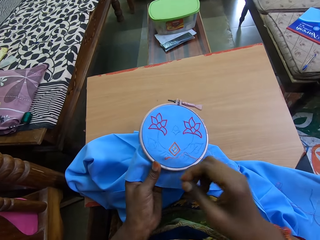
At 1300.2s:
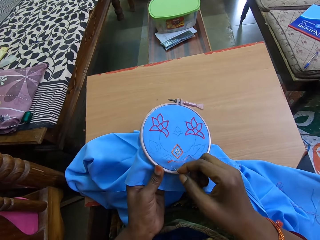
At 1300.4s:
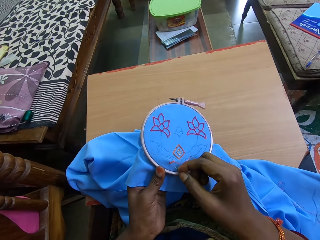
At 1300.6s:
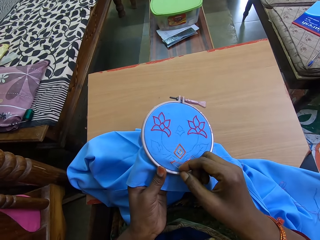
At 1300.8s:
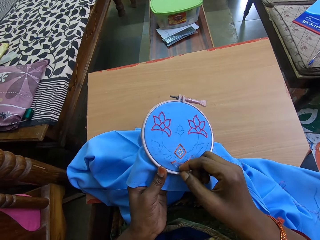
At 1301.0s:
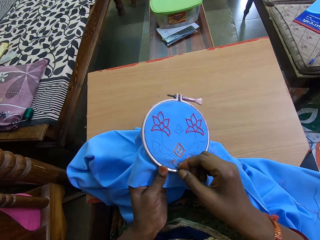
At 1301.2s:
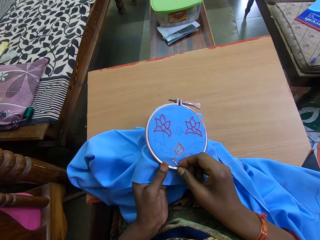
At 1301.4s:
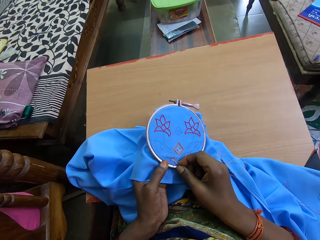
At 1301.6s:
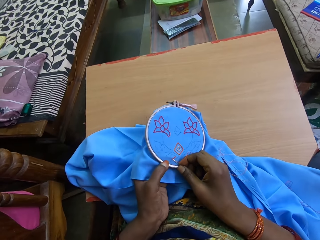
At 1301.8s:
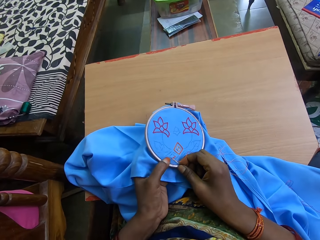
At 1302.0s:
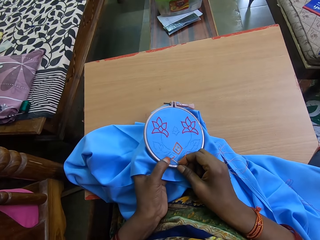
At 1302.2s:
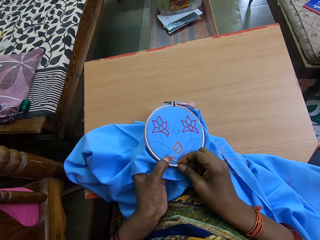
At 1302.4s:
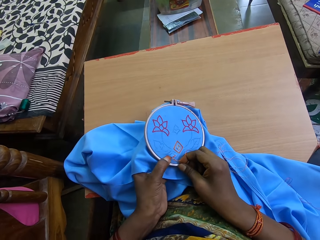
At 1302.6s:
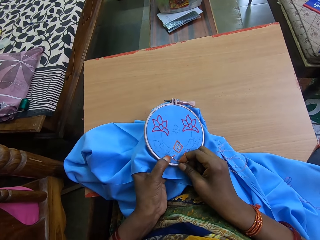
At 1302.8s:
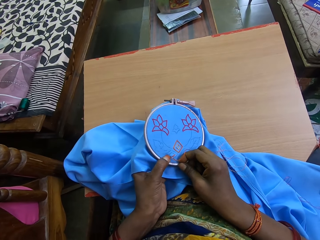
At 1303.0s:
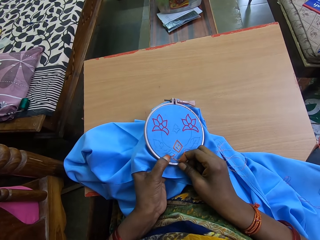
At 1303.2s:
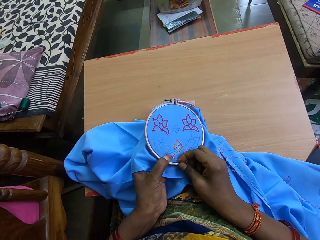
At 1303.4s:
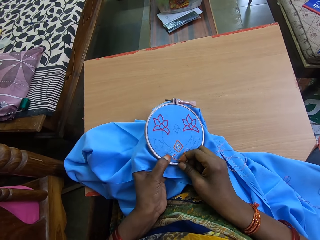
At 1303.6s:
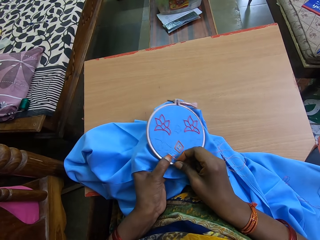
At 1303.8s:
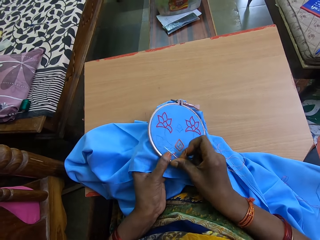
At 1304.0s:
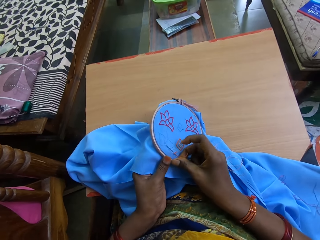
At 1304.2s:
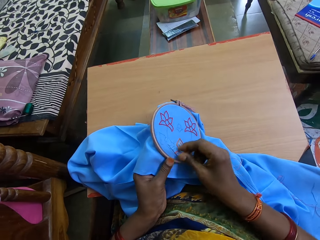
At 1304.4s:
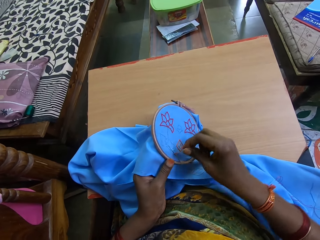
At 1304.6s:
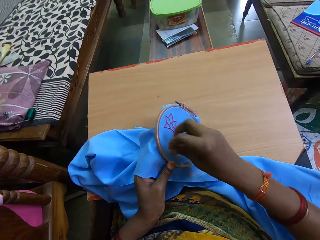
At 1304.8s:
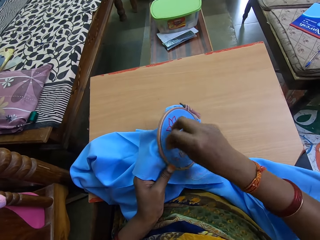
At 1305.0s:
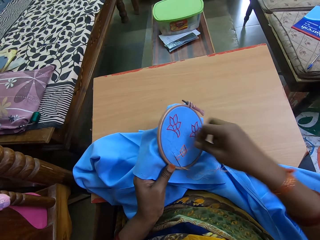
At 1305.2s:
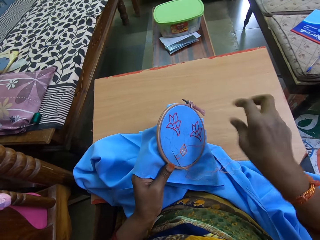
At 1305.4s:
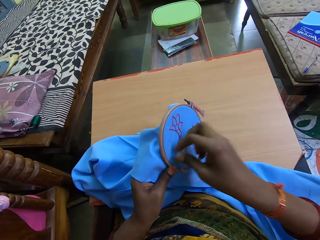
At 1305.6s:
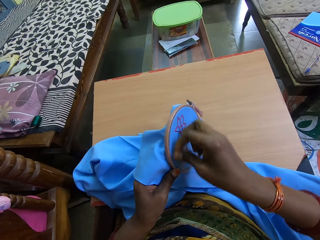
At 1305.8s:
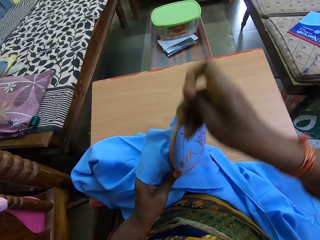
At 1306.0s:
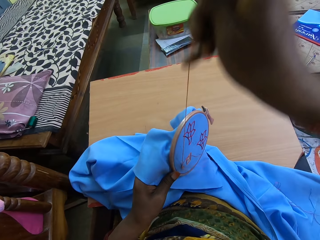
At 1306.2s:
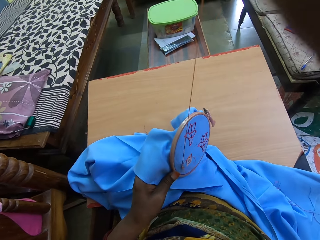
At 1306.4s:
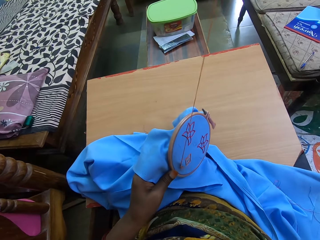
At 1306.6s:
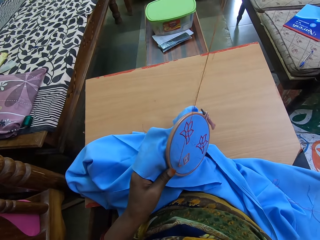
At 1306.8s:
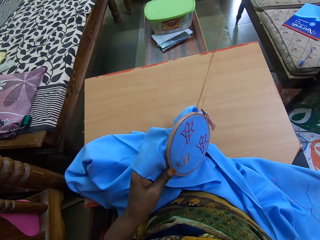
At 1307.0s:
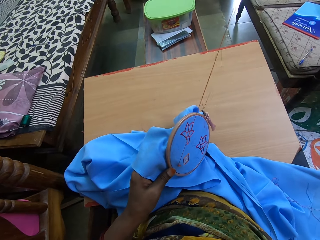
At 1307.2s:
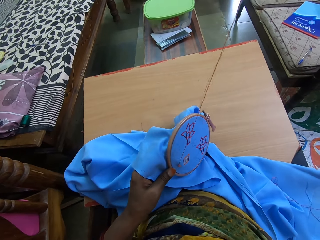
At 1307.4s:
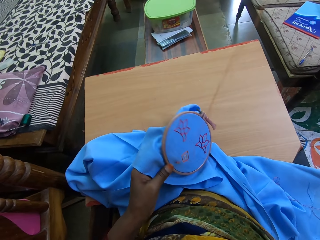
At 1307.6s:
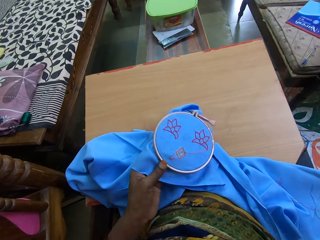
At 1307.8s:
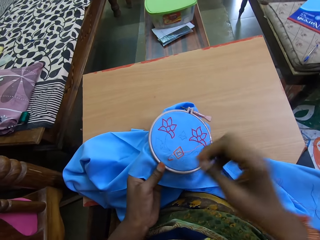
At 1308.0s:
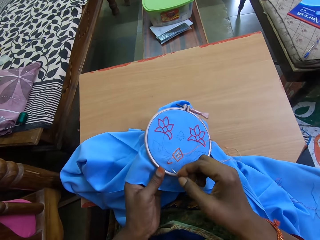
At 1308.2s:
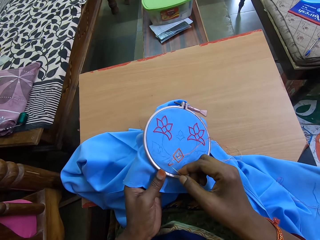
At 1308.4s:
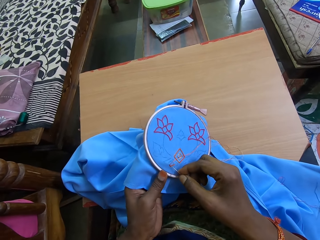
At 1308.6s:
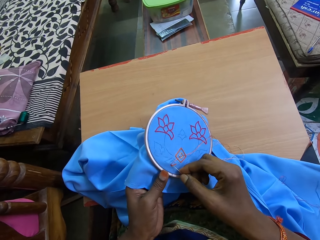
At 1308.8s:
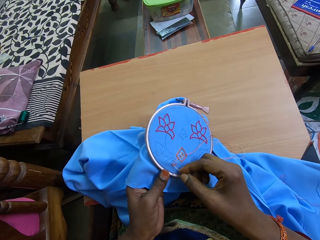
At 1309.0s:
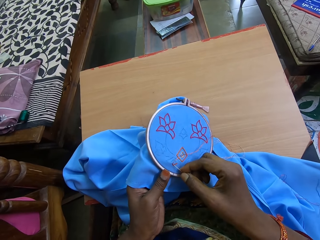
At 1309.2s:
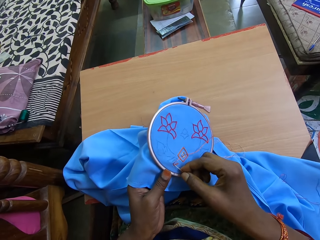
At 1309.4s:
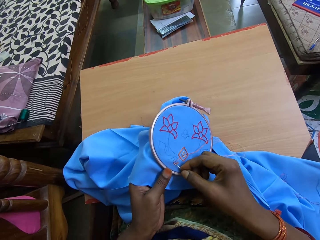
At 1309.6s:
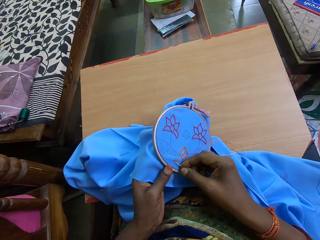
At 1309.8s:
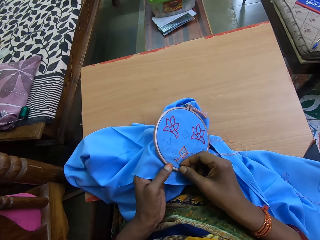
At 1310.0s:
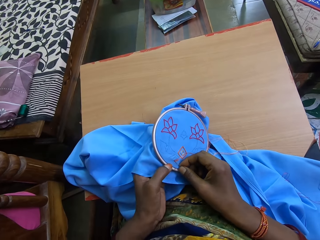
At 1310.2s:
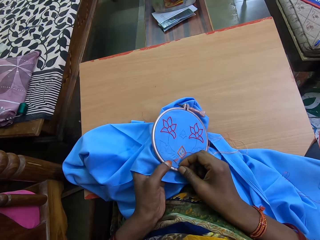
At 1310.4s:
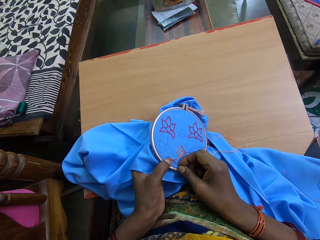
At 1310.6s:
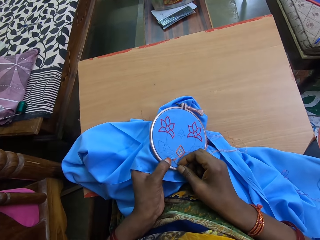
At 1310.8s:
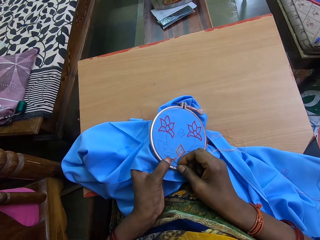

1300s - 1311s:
The camera wearer puts the needle in her right hand in the cloth in her left hand. She rolls the thread on the cloth around the needle in the cloth with her right hand. She drags the needle out of the cloth with her right hand. She puts the needle in her right hand in the cloth in her left hand.

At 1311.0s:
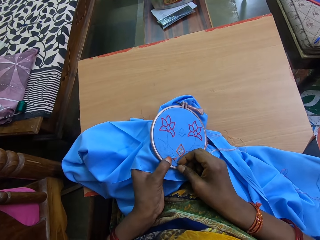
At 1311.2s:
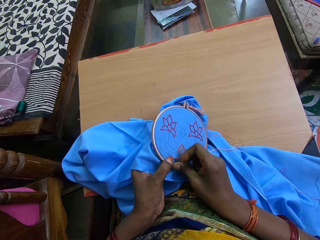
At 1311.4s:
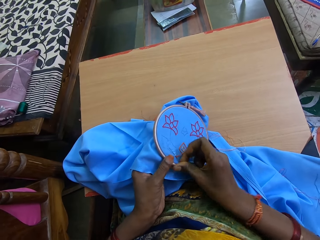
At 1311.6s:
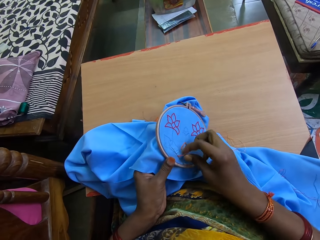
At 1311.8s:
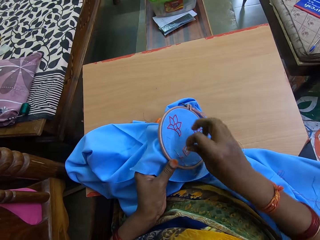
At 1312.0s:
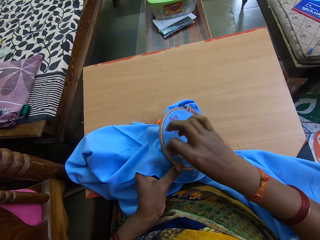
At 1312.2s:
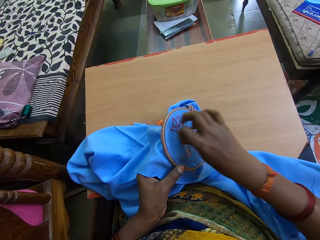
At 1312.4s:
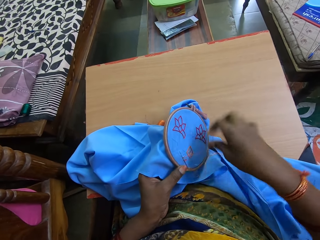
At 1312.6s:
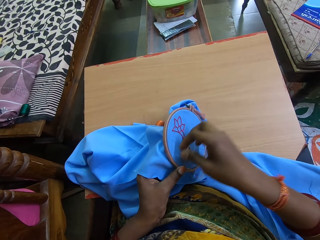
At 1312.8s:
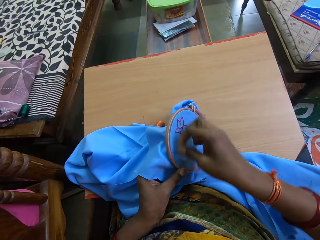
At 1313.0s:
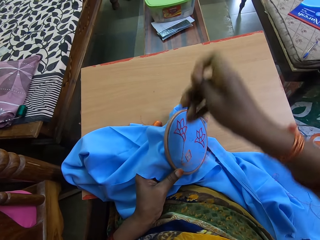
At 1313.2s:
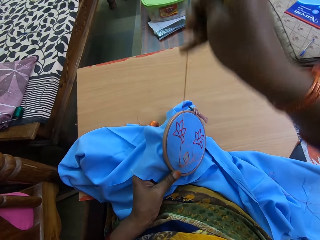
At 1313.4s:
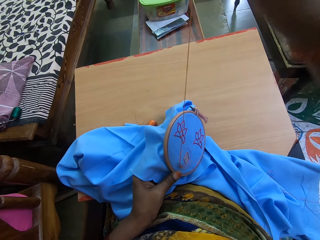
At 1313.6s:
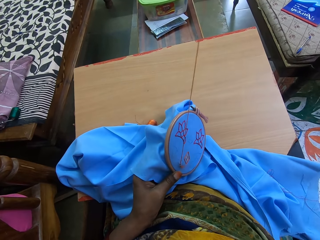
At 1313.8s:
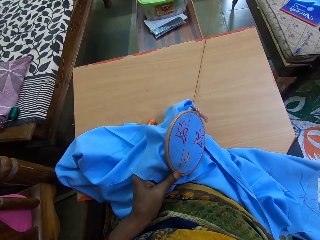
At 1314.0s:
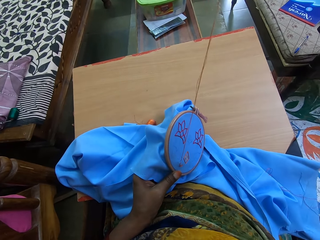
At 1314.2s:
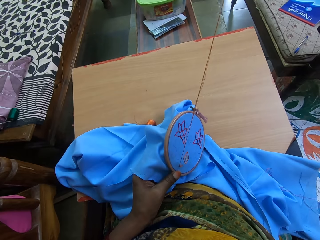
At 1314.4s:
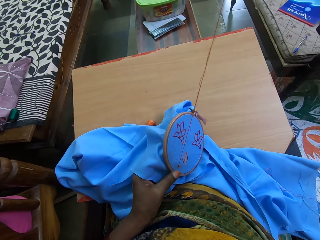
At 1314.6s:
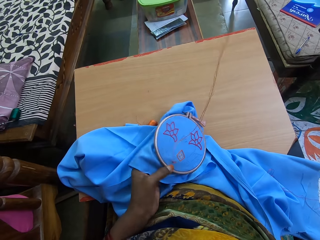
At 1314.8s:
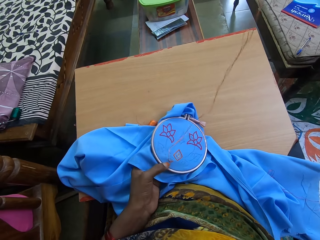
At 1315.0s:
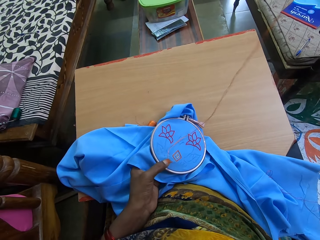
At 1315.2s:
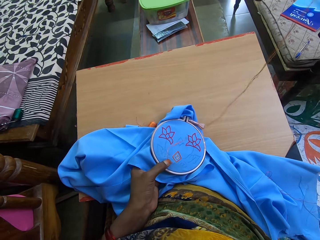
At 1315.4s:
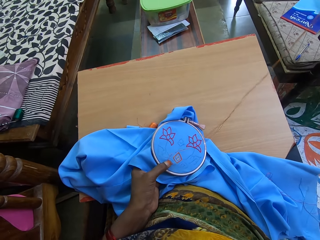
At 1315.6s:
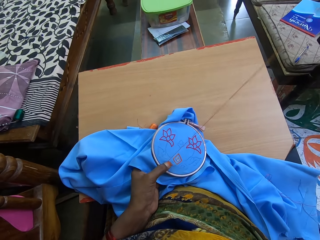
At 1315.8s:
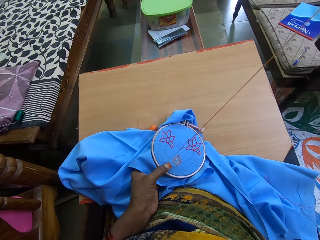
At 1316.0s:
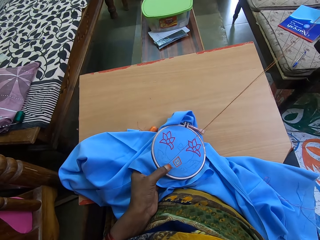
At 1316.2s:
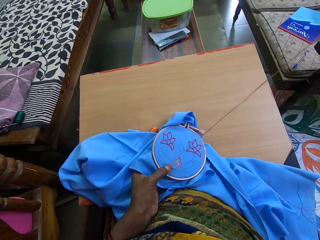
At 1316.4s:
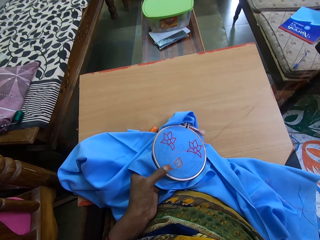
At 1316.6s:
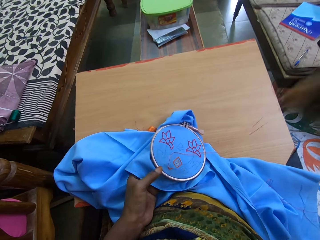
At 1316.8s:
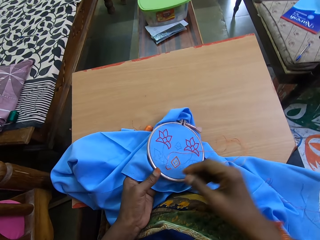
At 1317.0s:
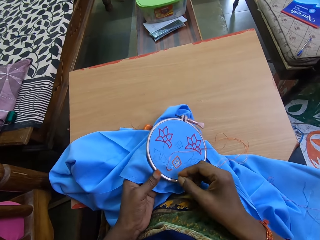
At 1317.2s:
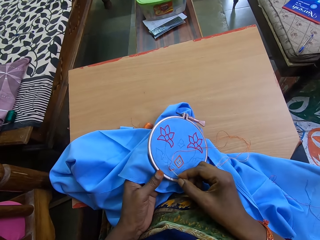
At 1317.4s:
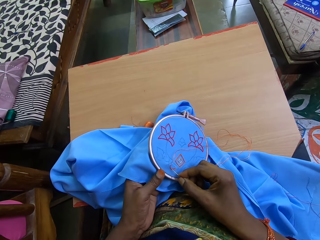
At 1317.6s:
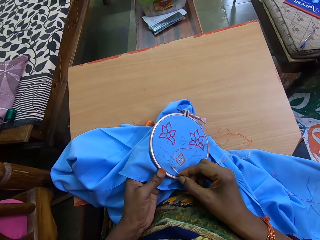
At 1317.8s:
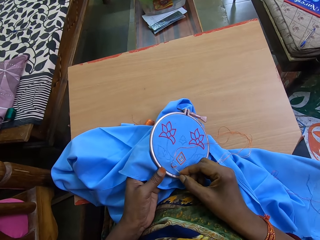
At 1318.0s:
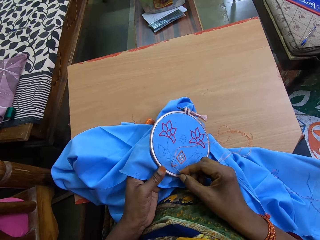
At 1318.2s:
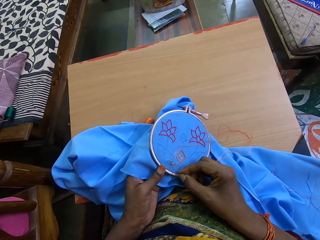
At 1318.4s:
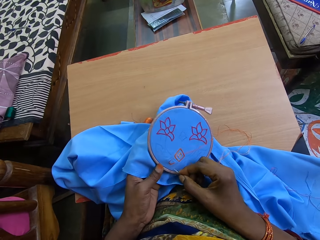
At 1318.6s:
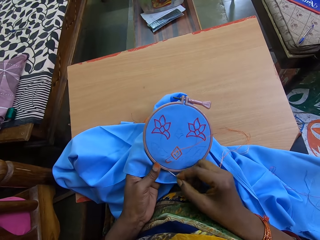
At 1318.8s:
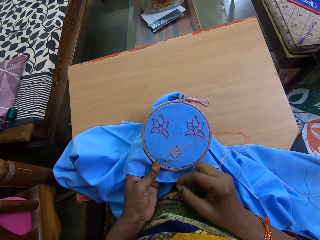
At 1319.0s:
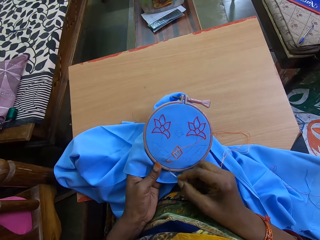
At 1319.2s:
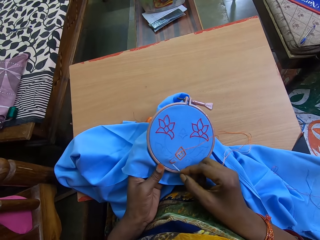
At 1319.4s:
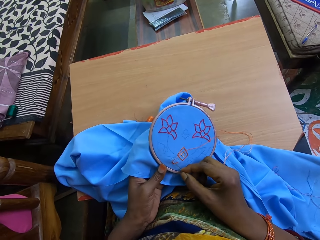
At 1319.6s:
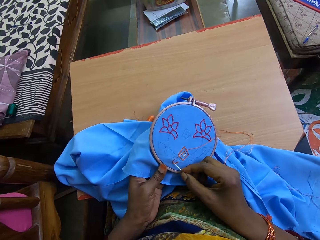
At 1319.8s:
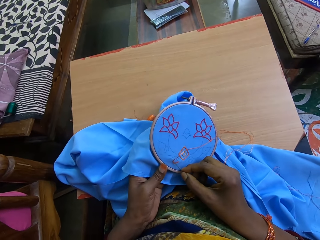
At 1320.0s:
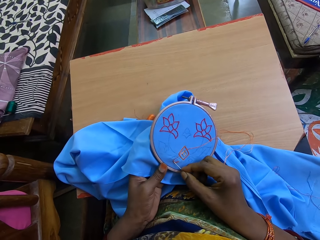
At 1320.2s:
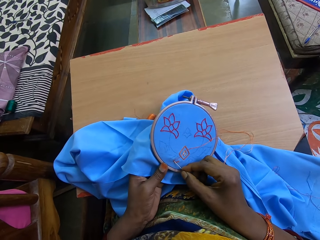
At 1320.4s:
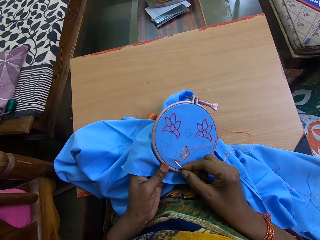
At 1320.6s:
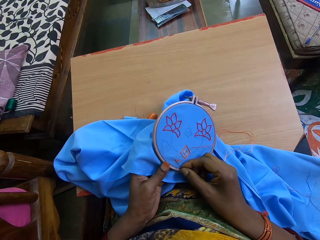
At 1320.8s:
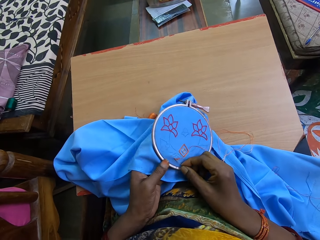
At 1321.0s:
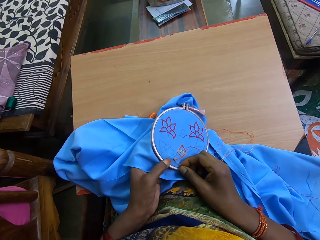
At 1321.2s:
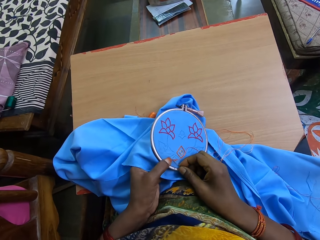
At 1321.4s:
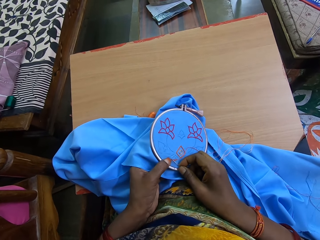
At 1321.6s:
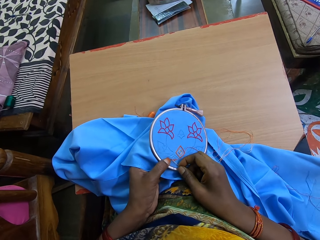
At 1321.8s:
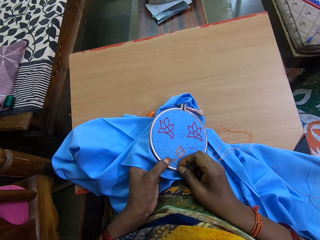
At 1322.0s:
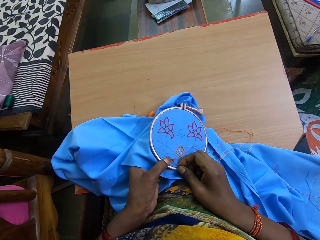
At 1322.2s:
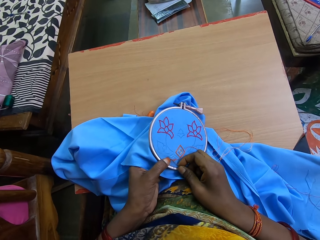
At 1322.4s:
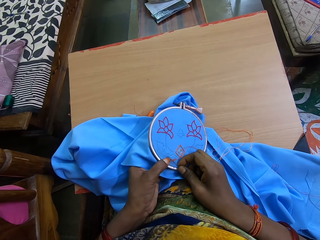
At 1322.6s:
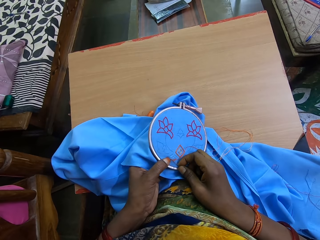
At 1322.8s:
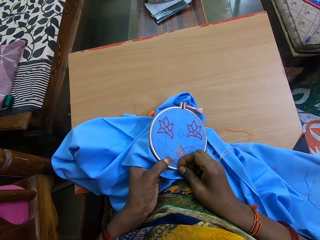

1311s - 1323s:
The camera wearer rolls the thread on the cloth around the needle in the cloth with her right hand. She drags the needle out of the cloth with her right hand. She puts the needle in her right hand in the cloth in her left hand.
